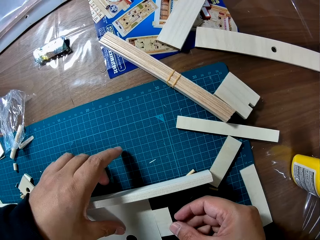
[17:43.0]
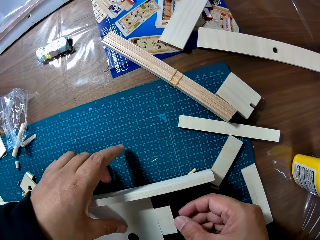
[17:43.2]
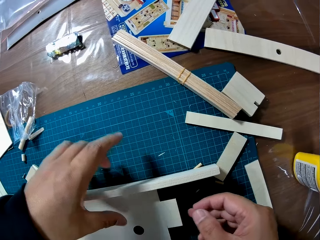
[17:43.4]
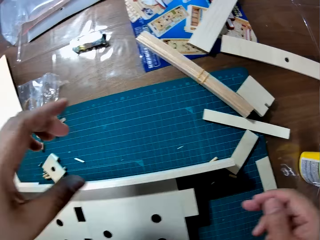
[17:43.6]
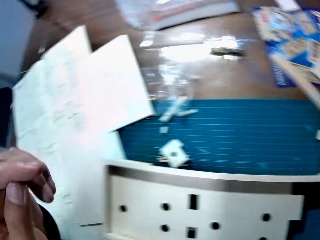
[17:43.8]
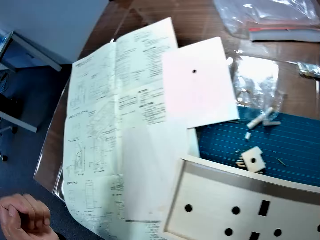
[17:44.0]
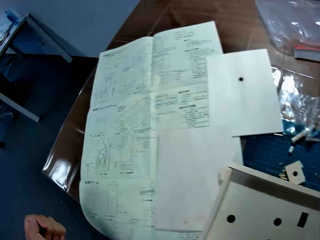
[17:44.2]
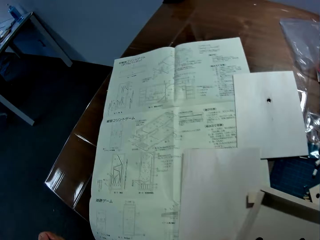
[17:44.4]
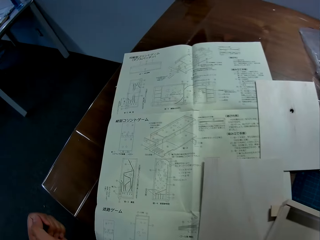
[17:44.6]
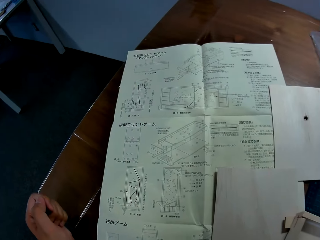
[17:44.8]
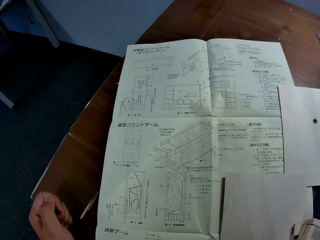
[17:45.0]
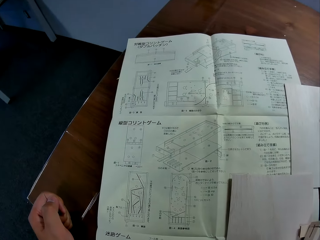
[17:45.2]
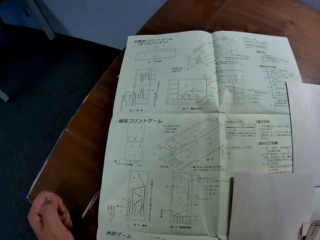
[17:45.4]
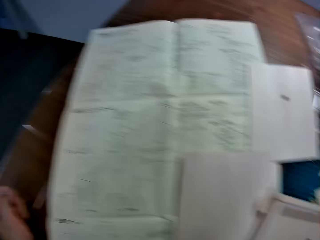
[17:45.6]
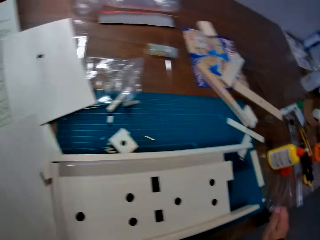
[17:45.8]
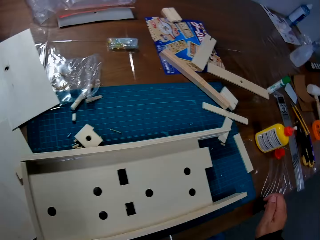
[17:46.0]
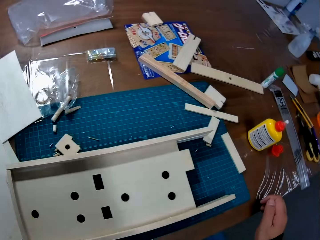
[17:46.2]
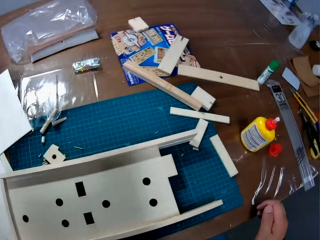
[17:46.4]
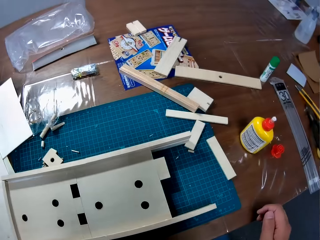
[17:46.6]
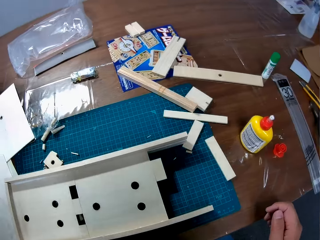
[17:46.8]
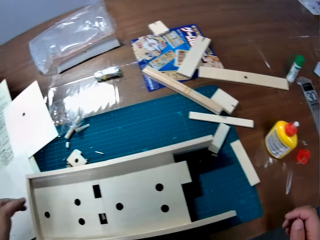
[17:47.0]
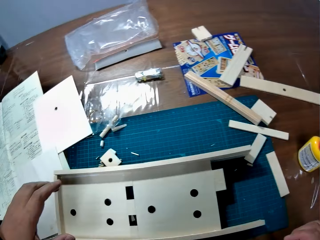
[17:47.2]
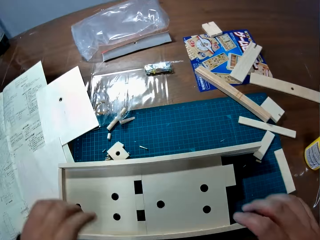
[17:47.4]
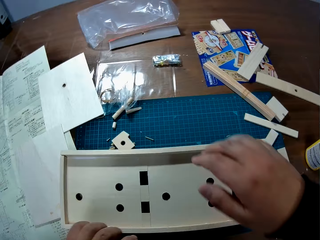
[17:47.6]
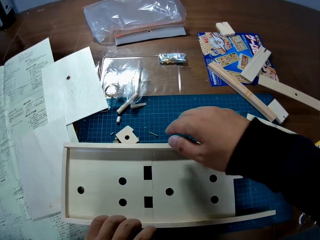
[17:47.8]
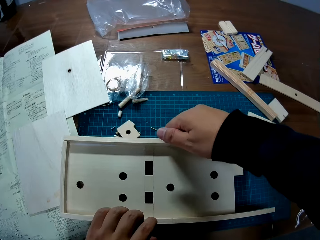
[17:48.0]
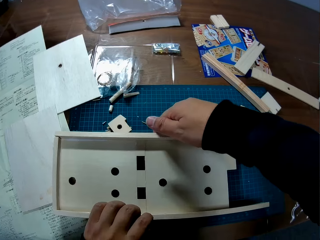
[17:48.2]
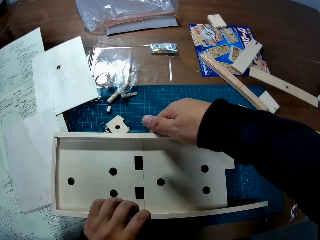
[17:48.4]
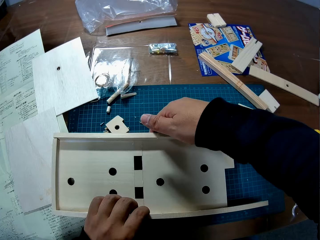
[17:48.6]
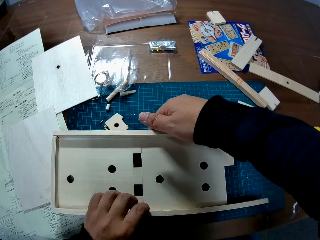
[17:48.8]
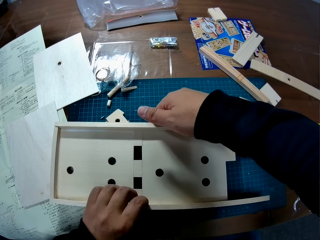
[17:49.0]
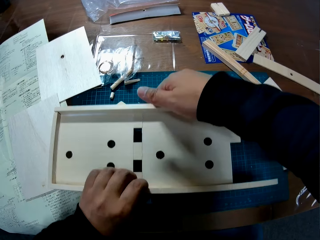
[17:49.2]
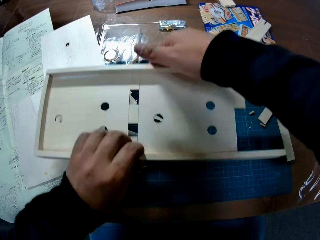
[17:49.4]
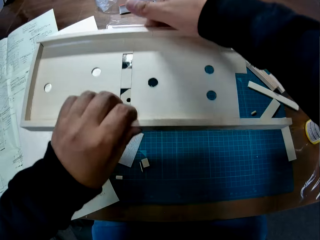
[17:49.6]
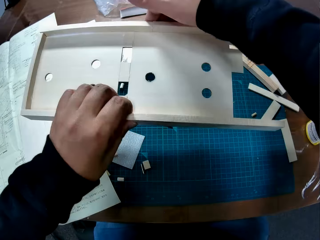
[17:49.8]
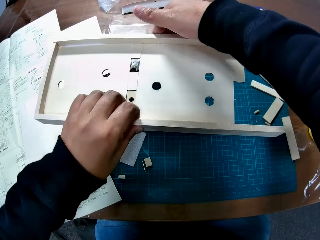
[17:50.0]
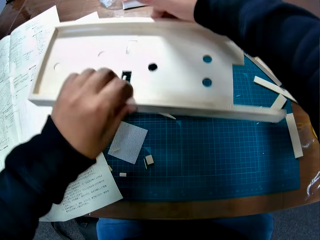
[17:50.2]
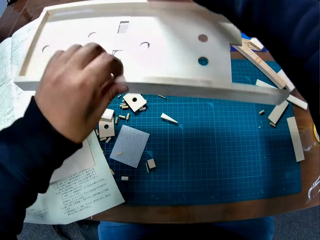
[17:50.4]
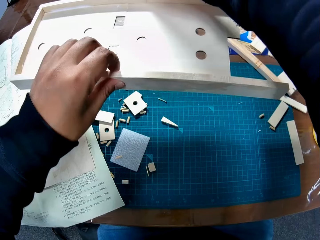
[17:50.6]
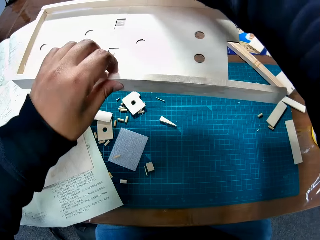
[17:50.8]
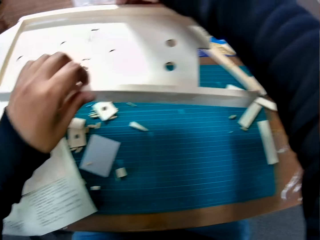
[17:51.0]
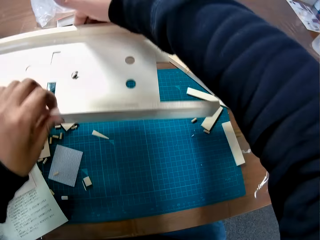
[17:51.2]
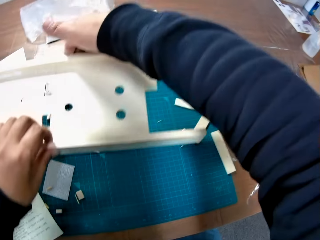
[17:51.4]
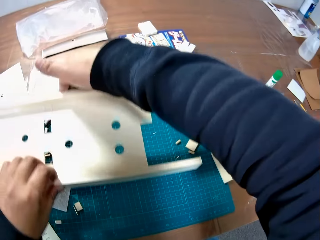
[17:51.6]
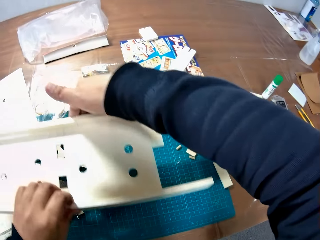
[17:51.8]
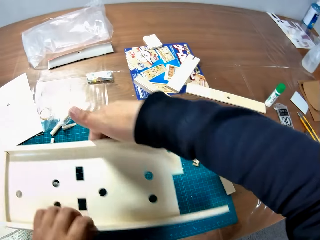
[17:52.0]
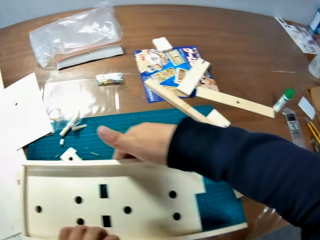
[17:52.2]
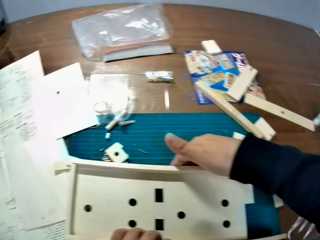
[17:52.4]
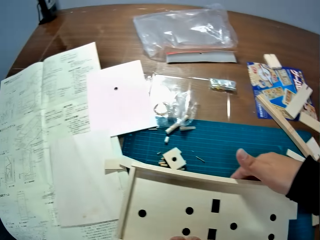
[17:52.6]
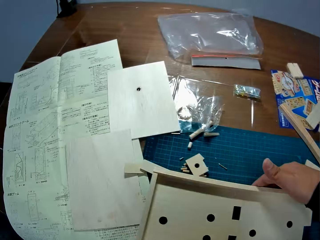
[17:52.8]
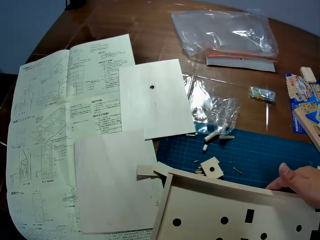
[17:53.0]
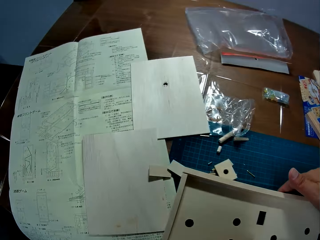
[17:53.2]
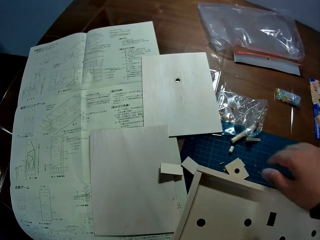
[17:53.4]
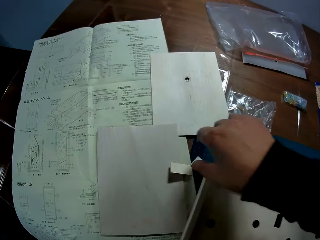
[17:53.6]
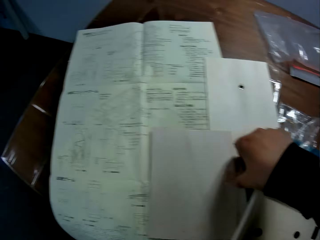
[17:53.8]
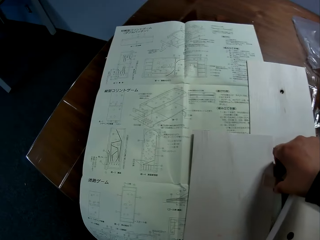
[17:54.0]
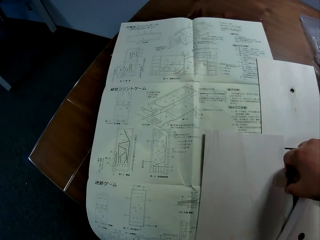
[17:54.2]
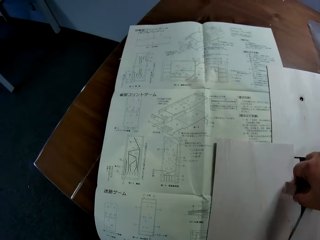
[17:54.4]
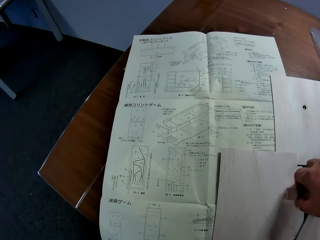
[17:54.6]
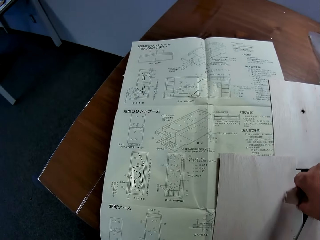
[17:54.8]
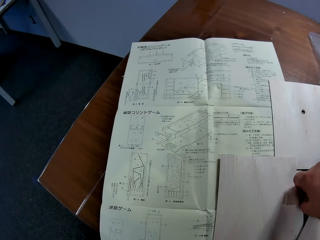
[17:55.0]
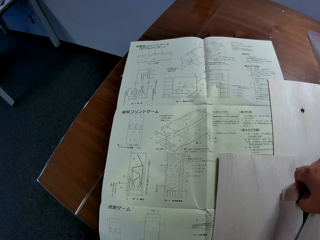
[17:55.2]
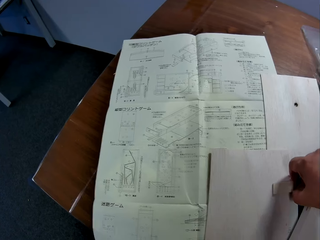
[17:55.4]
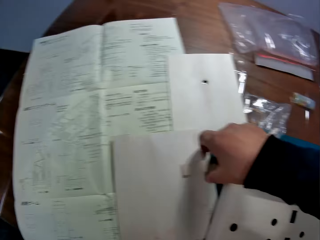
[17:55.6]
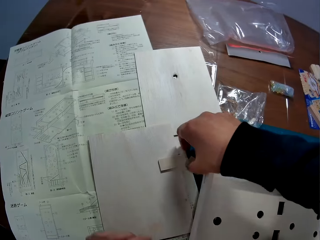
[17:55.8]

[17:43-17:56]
The camera wearer stares at the blueprint on the table. He carries the wooden mechanical model from the table with both hands. He places the wooden mechanical model on the table. He picks up a piece of wood from the table with his right hand.

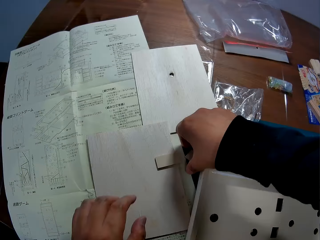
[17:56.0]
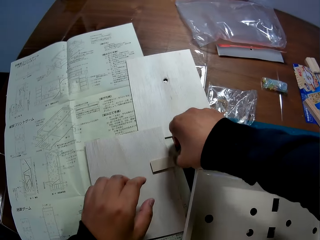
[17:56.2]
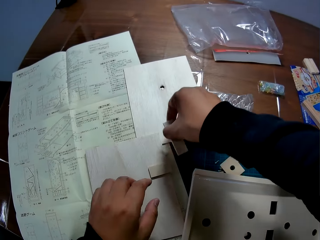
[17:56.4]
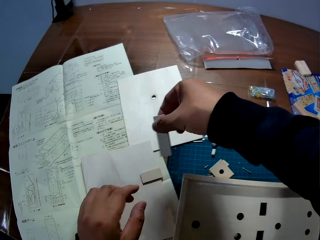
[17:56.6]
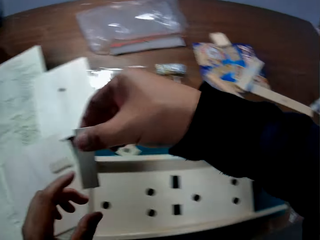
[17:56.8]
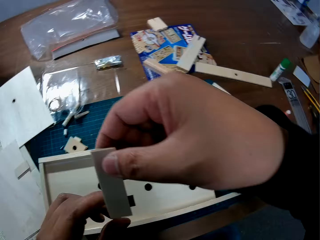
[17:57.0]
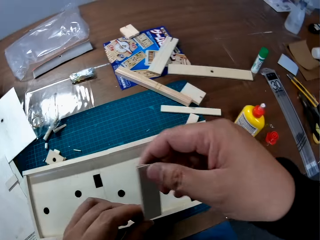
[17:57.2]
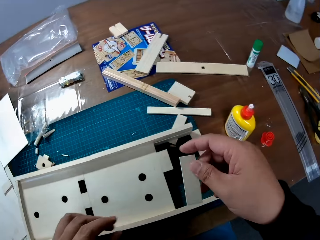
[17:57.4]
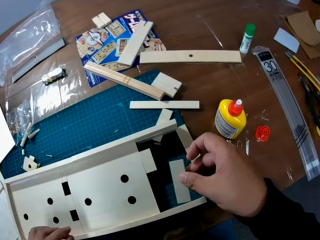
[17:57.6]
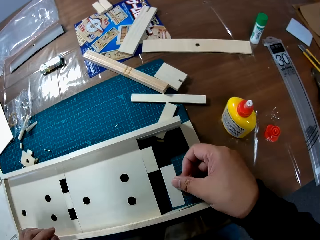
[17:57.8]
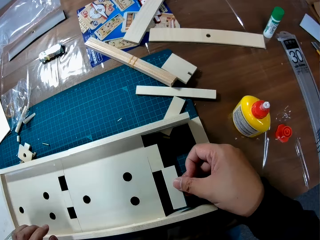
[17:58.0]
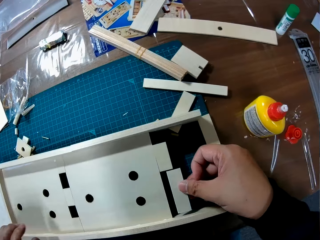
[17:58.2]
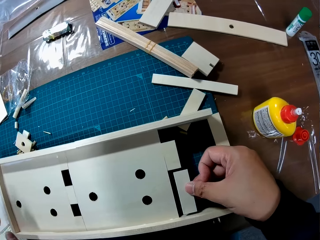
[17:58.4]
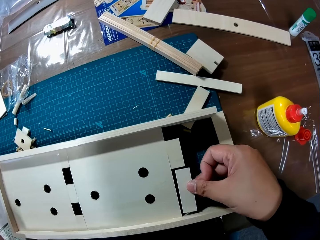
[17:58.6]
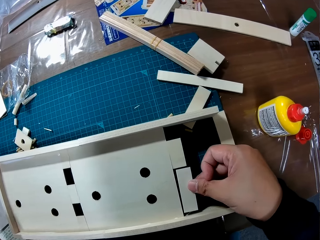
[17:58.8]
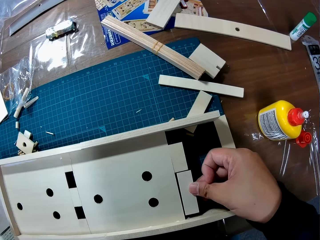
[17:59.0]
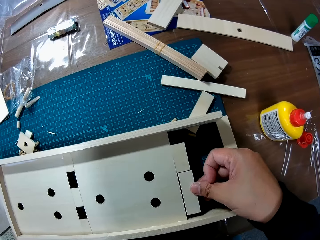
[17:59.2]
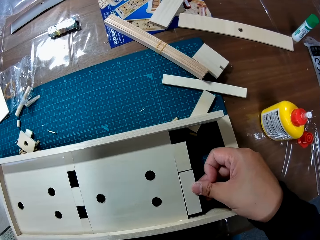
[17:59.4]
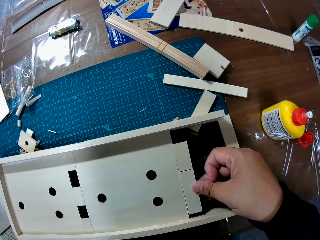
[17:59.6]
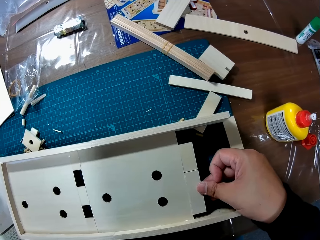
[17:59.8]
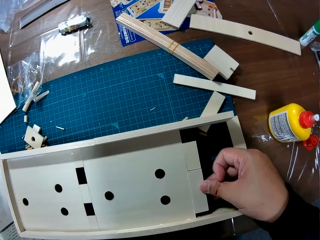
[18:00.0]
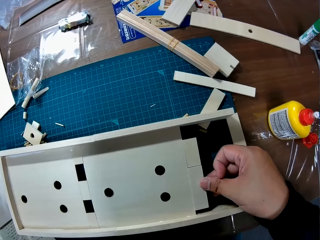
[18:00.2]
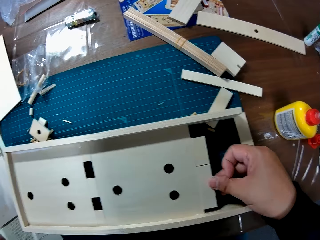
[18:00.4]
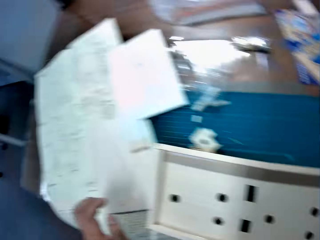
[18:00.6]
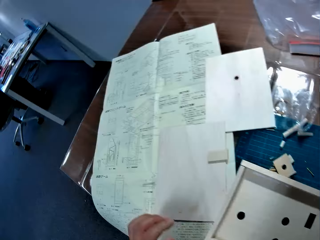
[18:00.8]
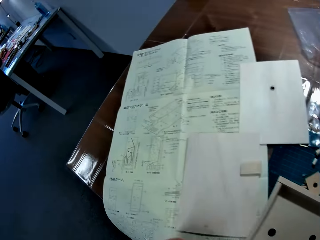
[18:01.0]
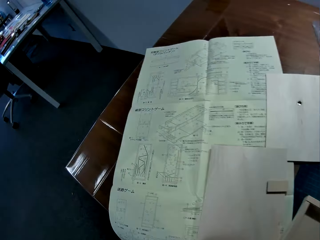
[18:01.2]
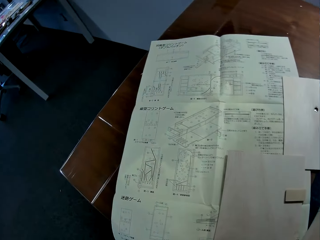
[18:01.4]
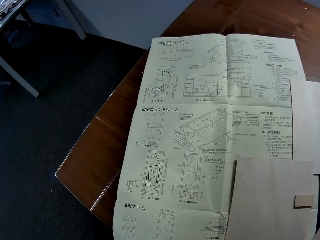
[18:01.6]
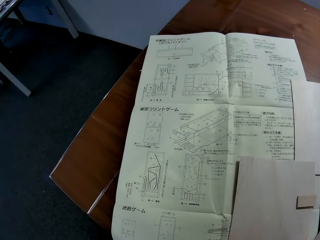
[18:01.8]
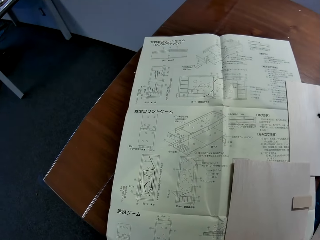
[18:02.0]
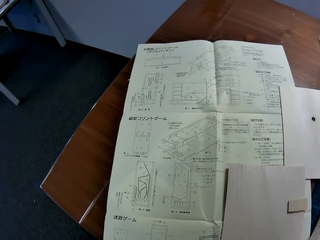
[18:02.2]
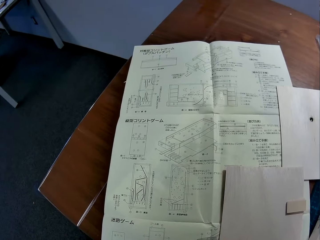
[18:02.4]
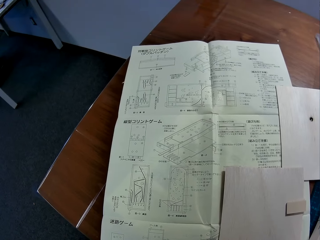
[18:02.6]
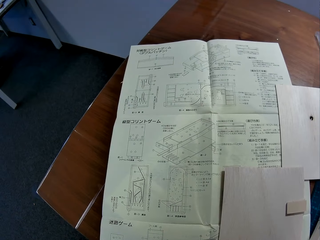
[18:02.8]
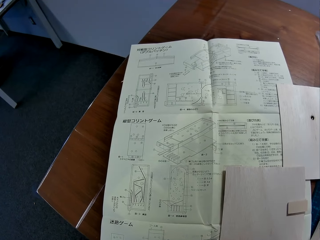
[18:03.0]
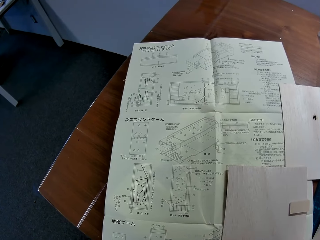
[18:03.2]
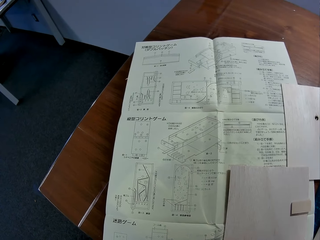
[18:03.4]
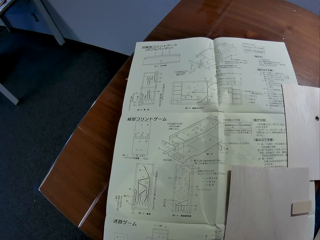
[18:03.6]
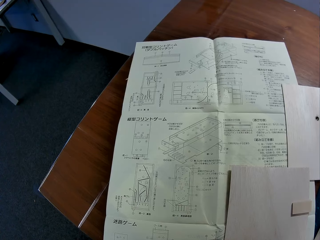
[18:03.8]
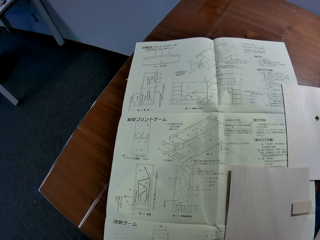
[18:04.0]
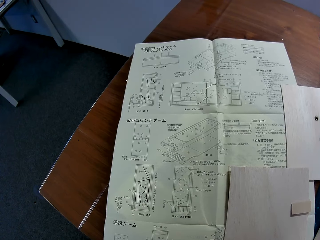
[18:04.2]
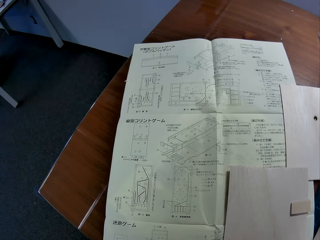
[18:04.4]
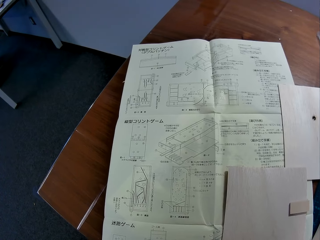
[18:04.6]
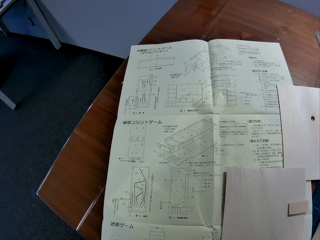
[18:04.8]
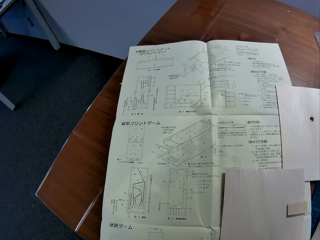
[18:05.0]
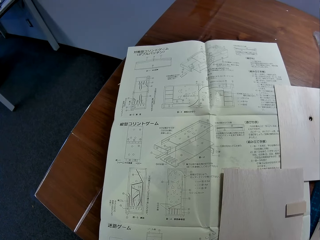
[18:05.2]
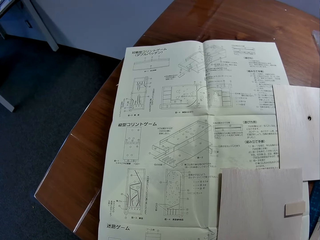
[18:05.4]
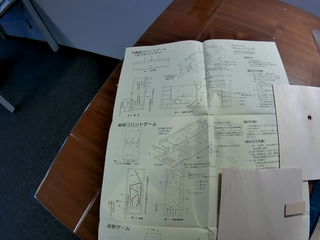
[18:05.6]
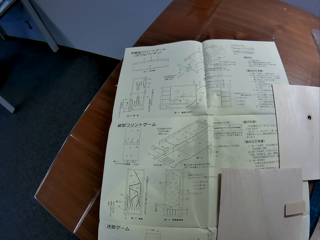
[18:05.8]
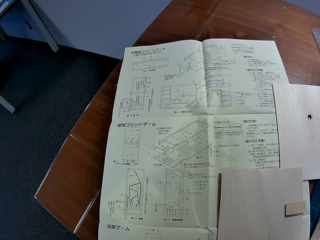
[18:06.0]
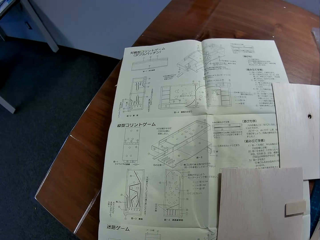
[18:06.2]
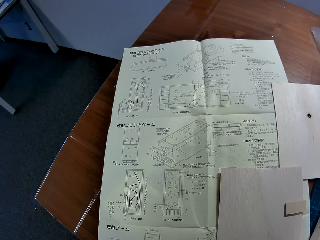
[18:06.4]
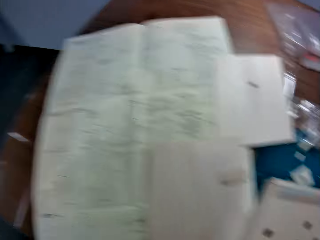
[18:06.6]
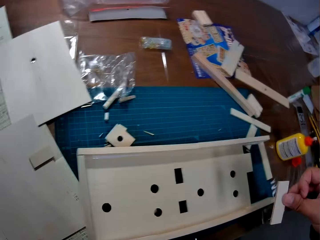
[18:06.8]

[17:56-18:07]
The camera wearer attaches the piece of wood to the wooden mechanical model on the table. He stares at the blueprint on the table.
